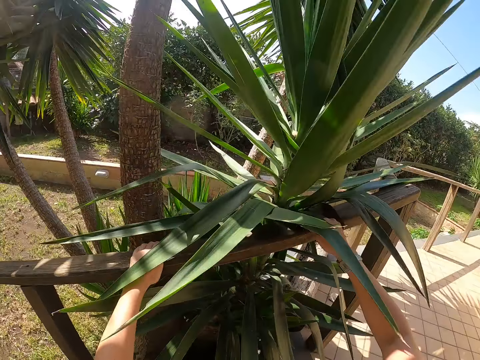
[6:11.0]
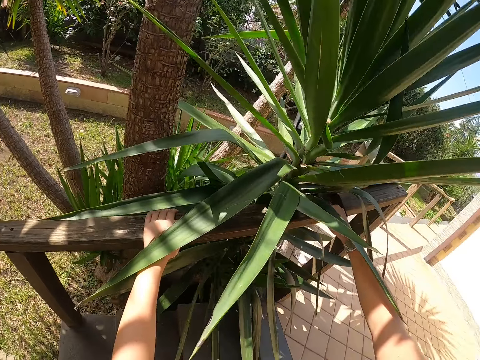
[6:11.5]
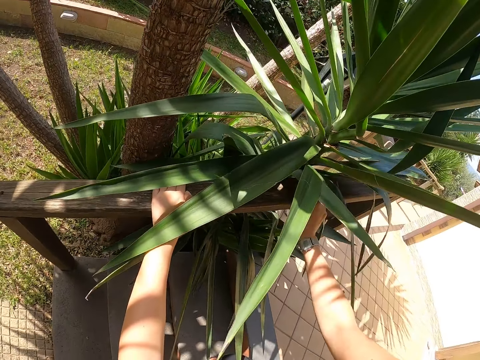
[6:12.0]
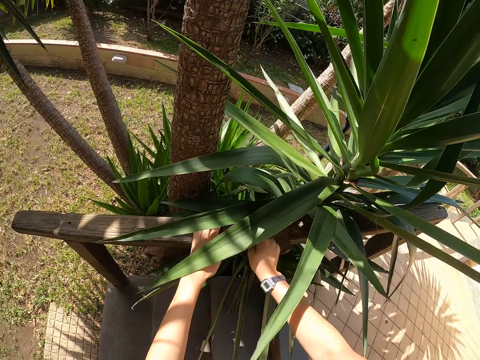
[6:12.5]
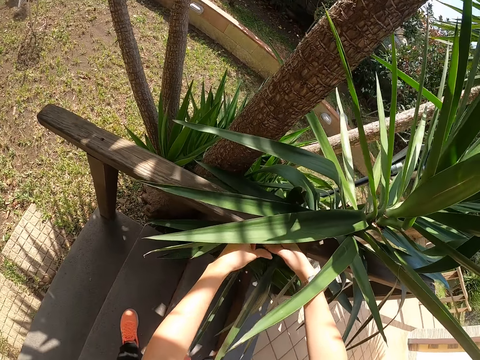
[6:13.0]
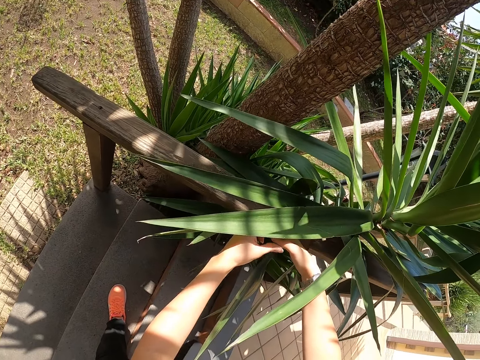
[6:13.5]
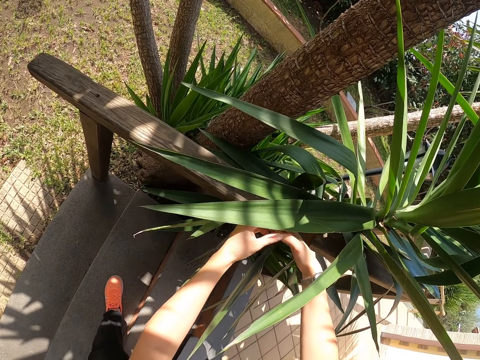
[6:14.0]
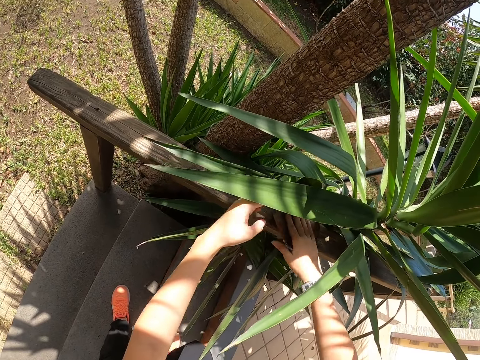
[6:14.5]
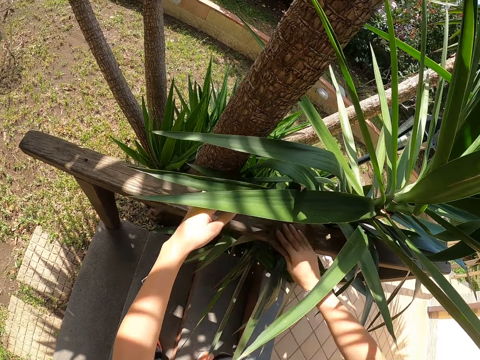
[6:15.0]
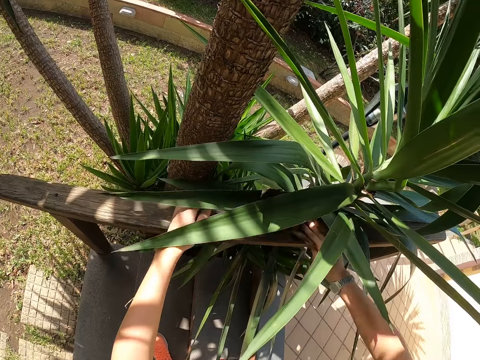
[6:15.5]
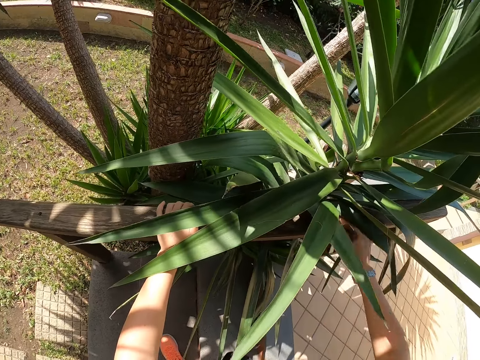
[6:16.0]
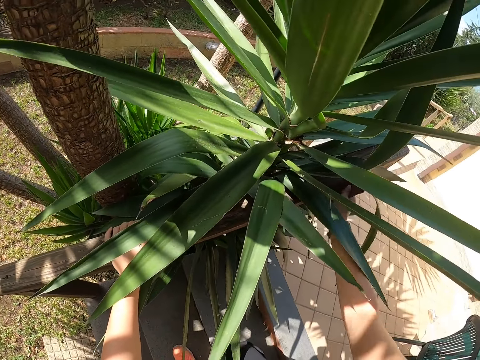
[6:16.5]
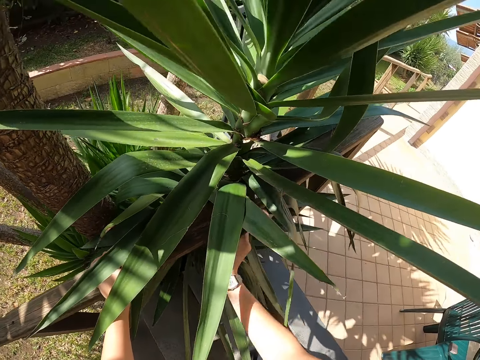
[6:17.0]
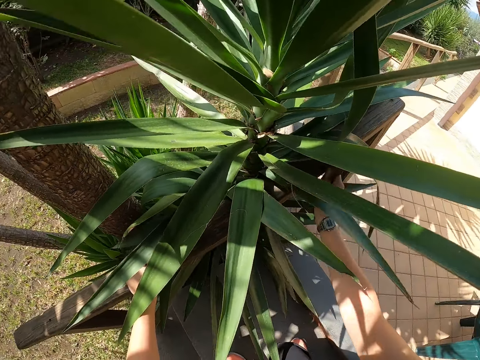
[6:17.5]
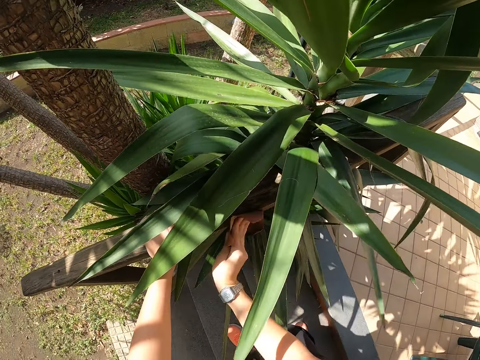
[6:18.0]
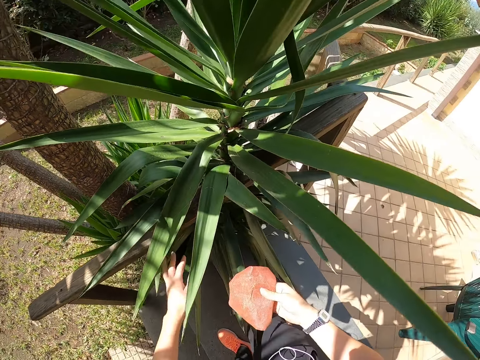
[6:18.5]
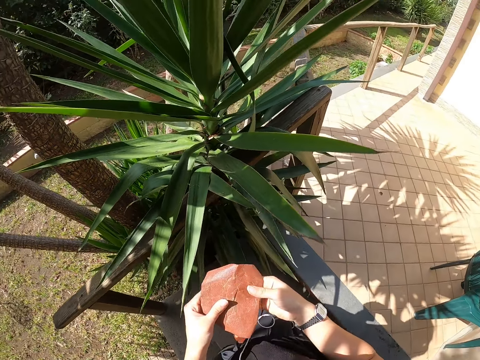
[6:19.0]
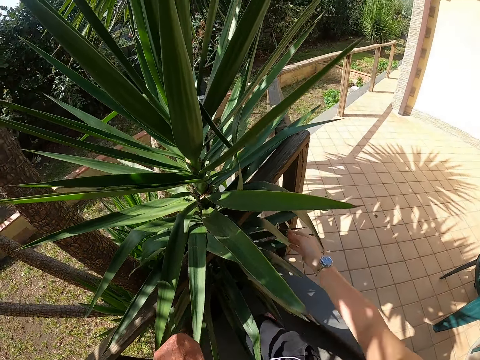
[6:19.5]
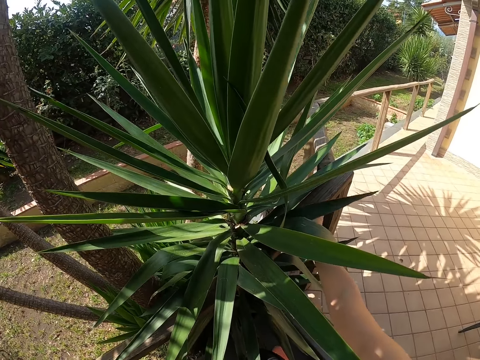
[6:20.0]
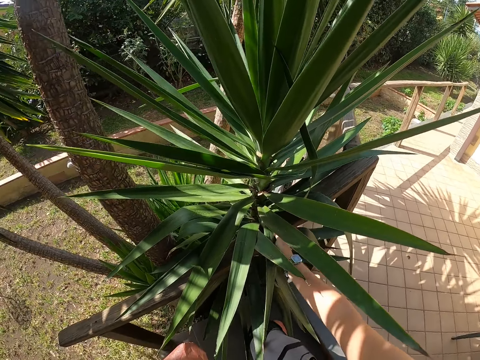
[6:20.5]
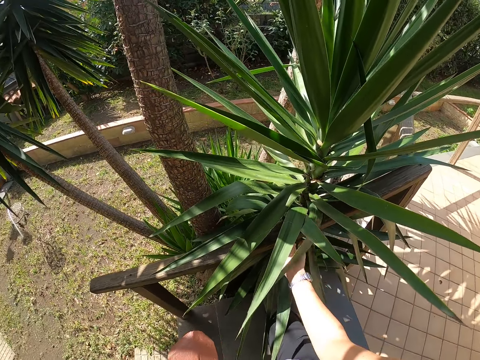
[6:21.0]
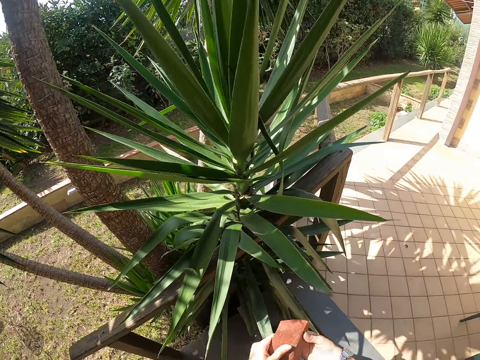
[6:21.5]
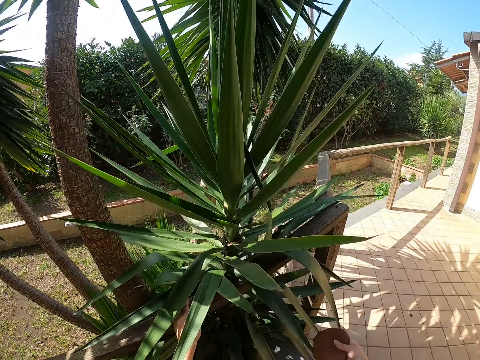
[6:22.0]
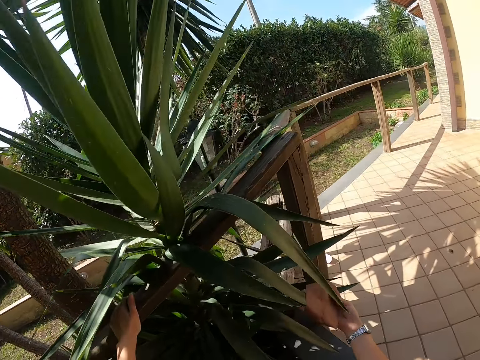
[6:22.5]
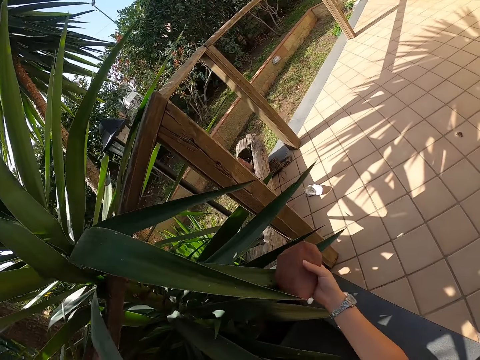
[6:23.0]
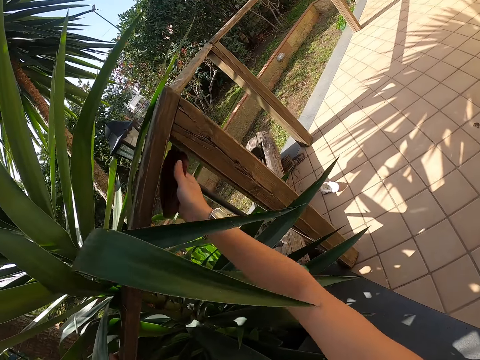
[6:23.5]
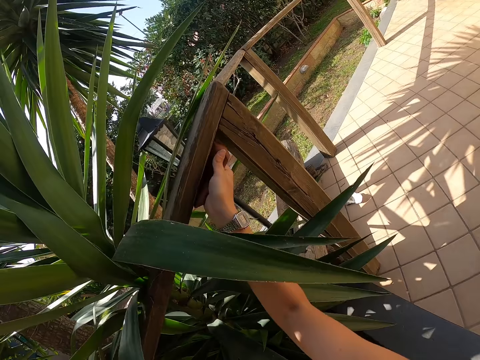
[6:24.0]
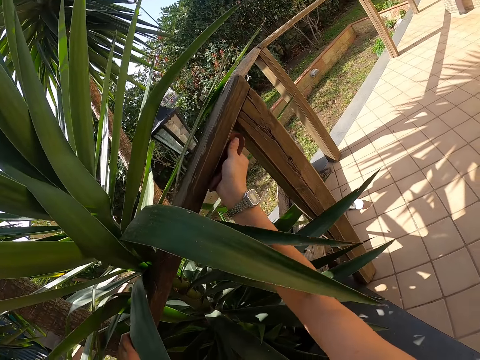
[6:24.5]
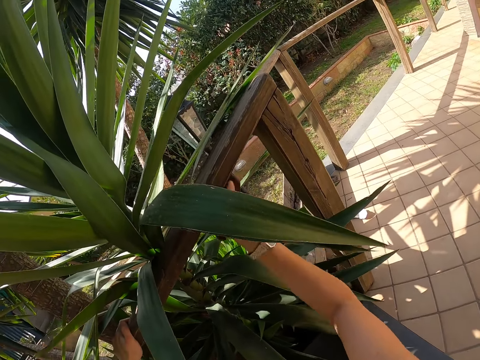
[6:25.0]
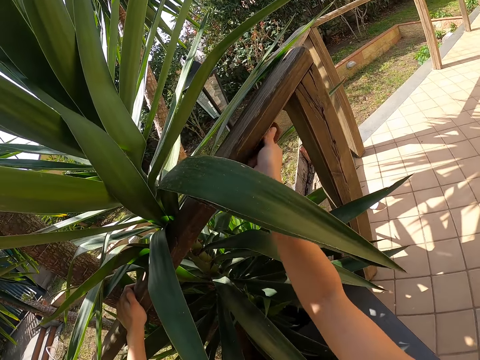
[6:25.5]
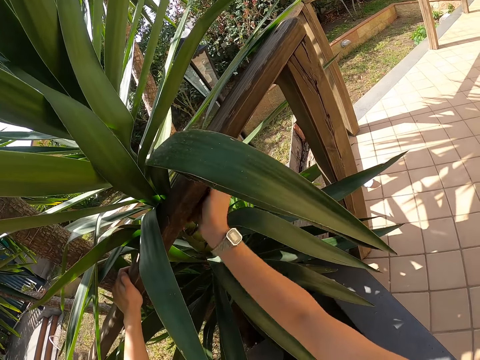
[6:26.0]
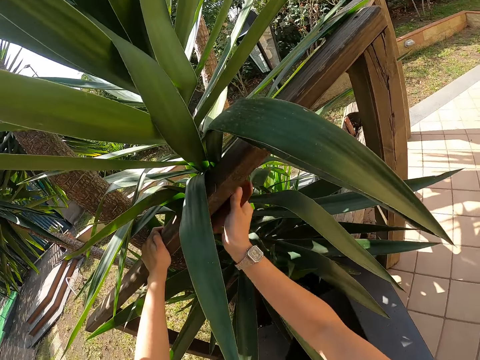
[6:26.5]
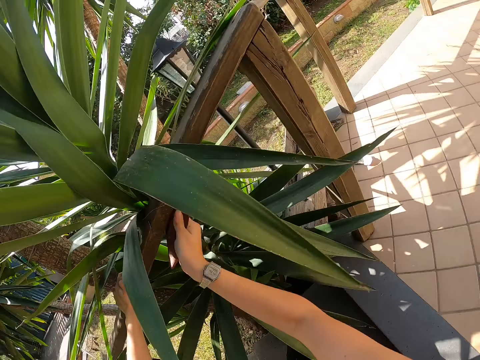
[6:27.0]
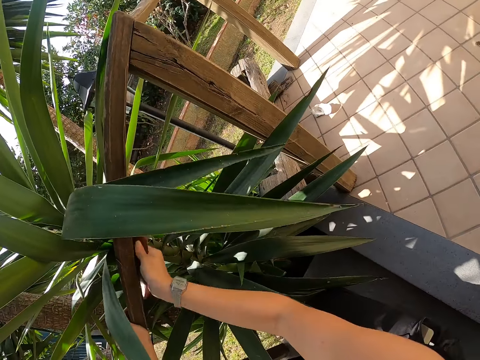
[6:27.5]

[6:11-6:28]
The camera wearer scratches his hands. He scrubs the wood. He holds the sandpaper with both hands. He adjusts the sandpaper with both hands. He crouches. He smoothens the wood with the sandpaper.

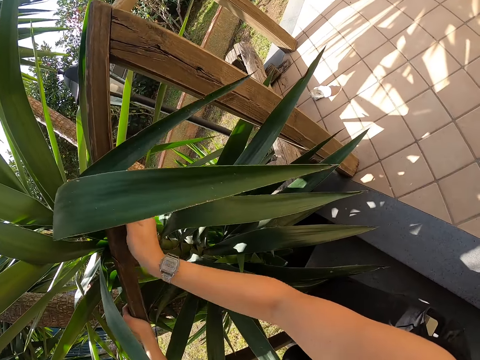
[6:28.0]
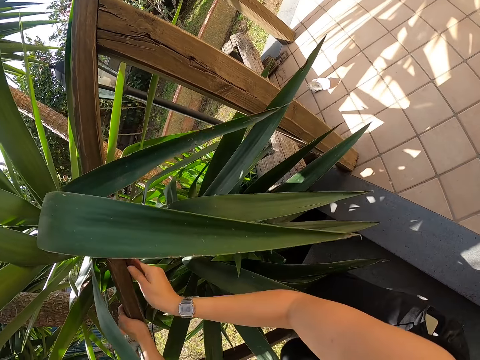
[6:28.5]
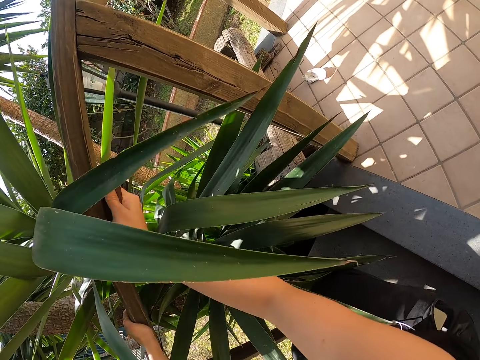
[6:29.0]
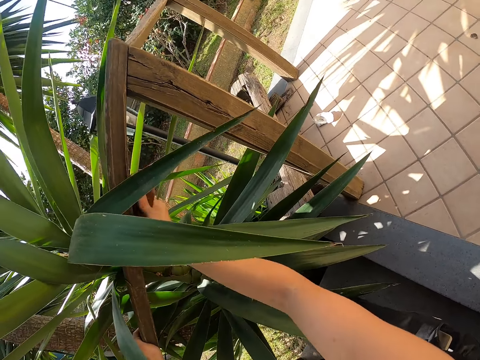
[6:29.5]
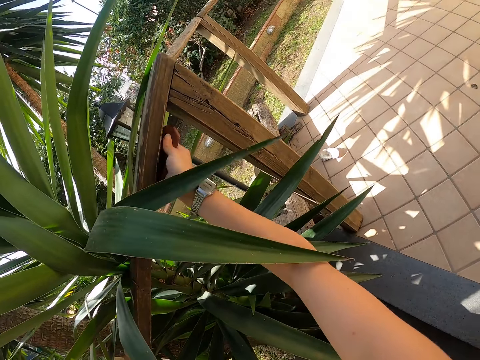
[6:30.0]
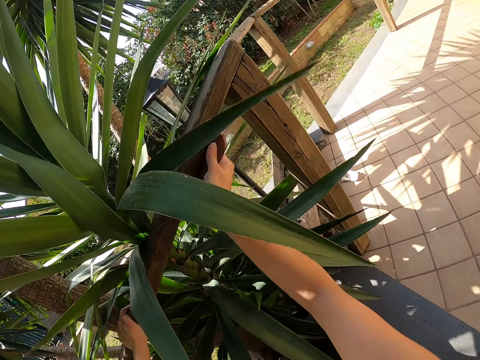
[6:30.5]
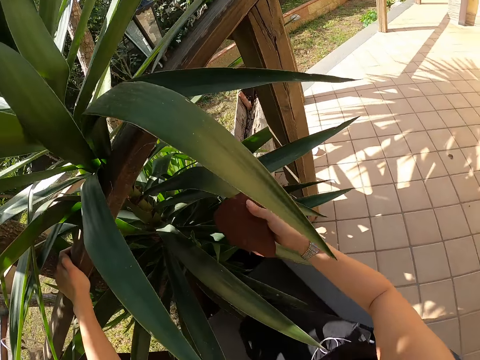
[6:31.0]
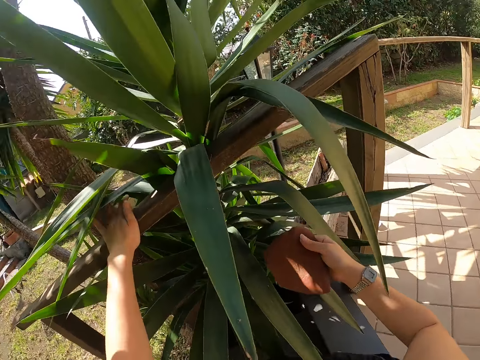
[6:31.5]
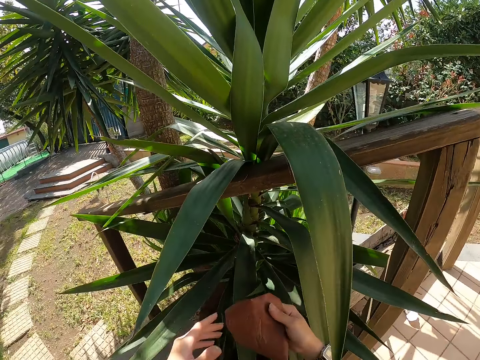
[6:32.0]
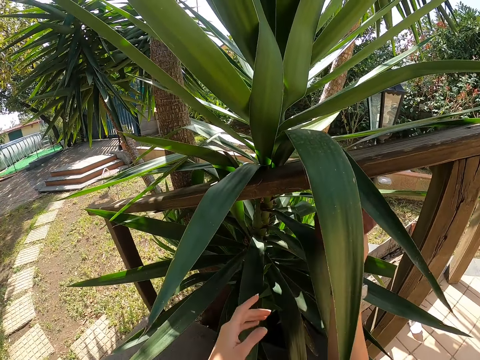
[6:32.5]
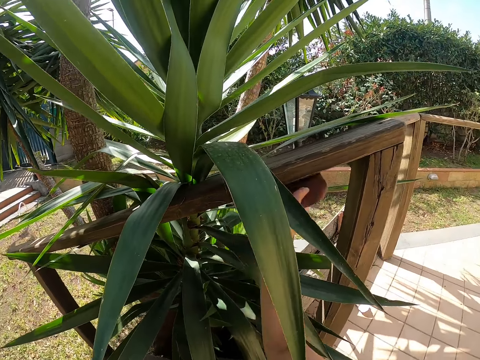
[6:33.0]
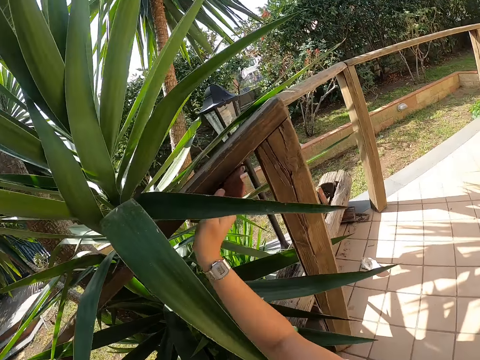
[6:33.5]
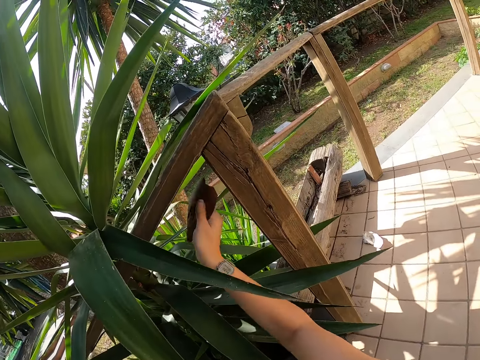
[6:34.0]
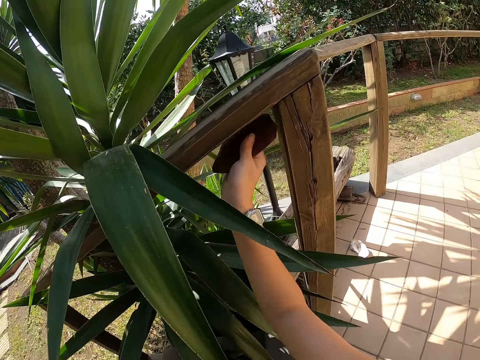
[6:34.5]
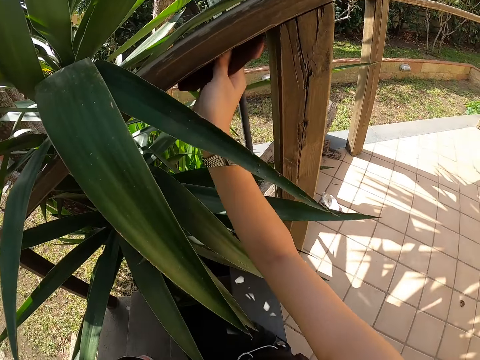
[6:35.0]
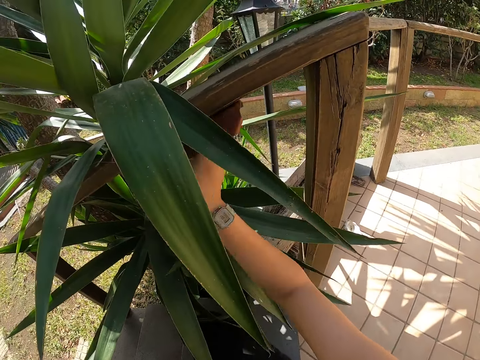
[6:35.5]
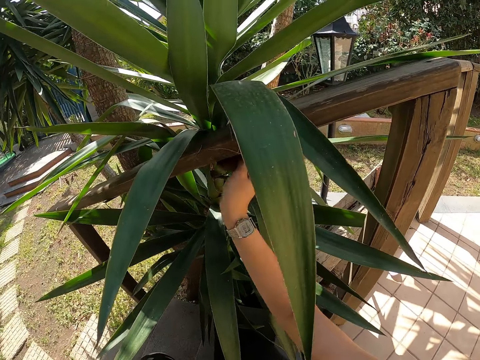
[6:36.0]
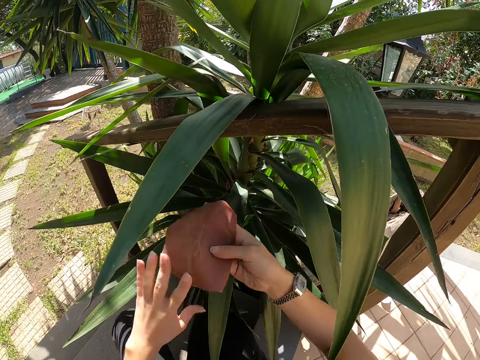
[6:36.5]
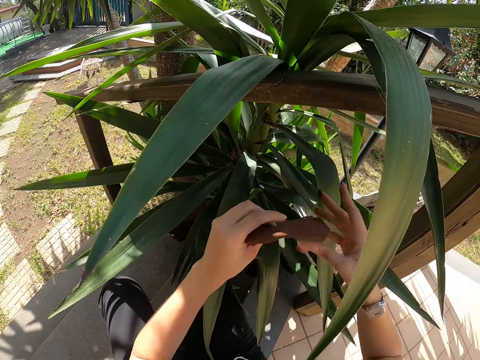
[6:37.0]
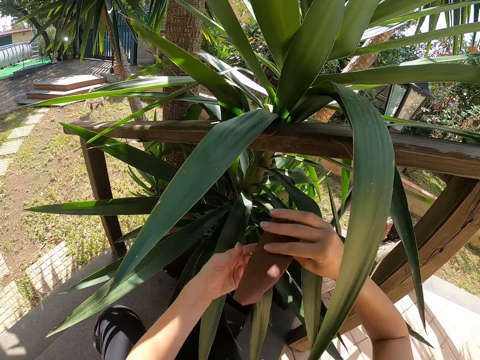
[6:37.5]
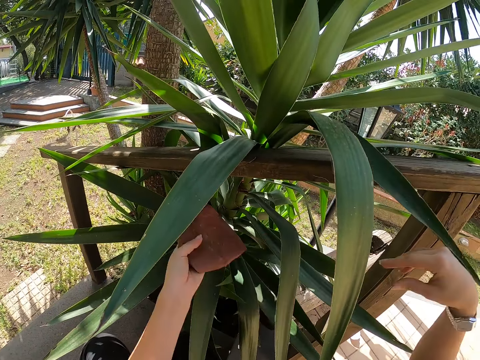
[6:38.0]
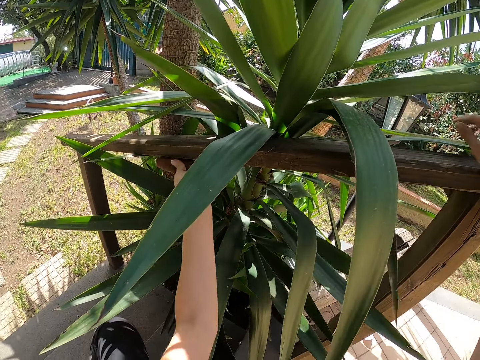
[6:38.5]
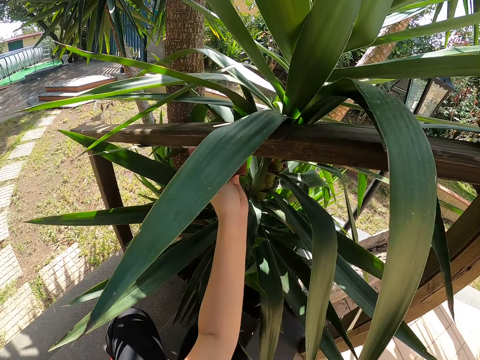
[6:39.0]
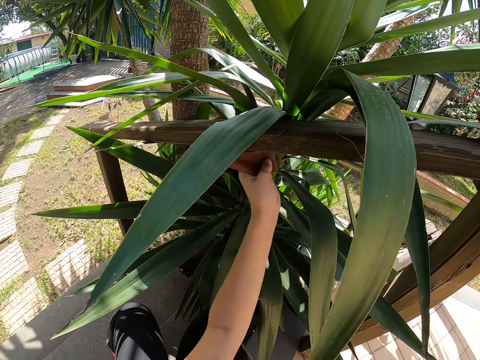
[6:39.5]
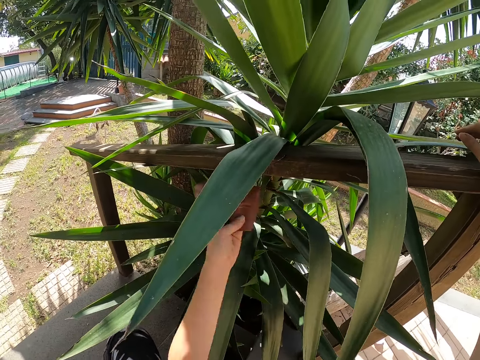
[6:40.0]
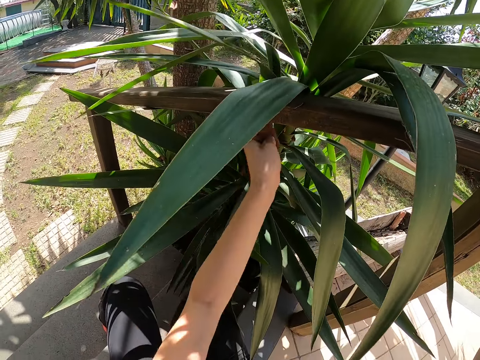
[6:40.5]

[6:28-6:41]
The camera wearer adjusts the sandpaper with both hands. They place the sandpaper on the left hand. They hold the wood with the right hand. They smoothen the wood with the sandpaper with the left hand.
